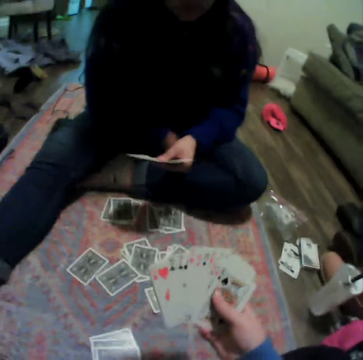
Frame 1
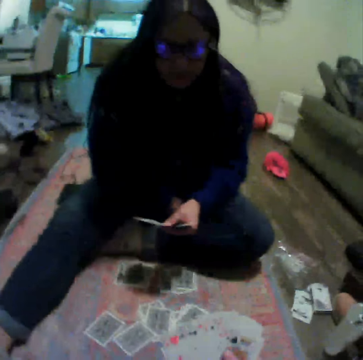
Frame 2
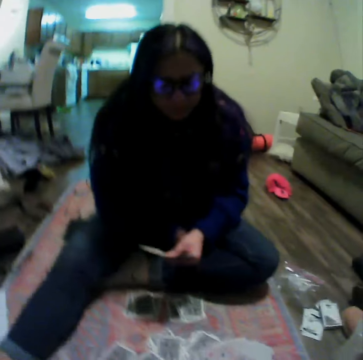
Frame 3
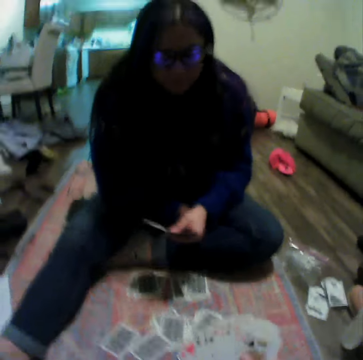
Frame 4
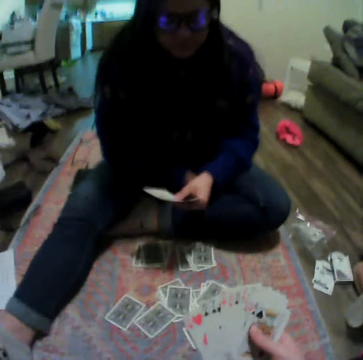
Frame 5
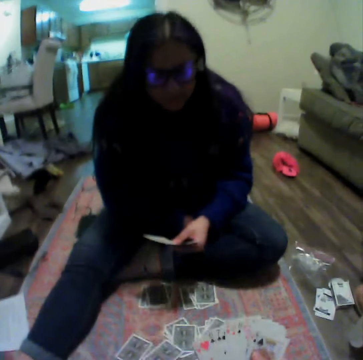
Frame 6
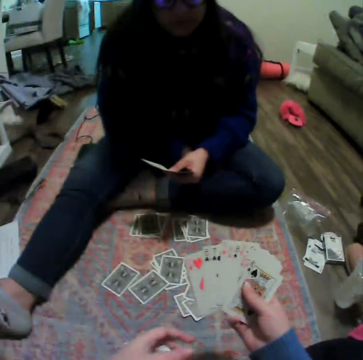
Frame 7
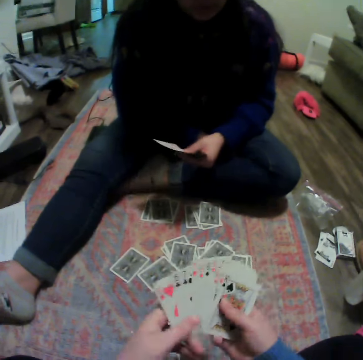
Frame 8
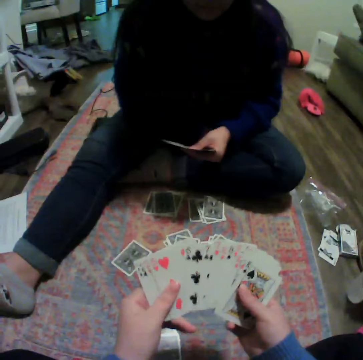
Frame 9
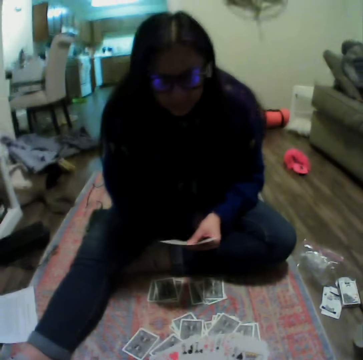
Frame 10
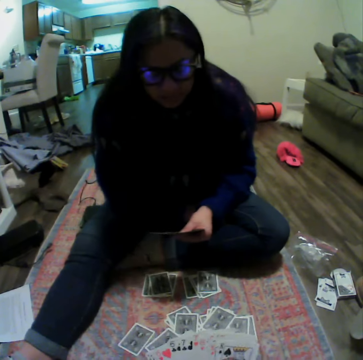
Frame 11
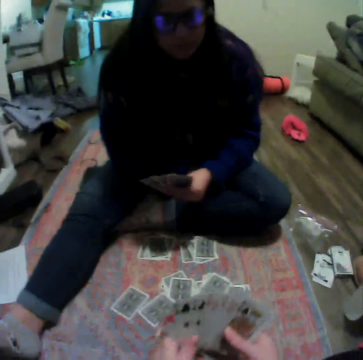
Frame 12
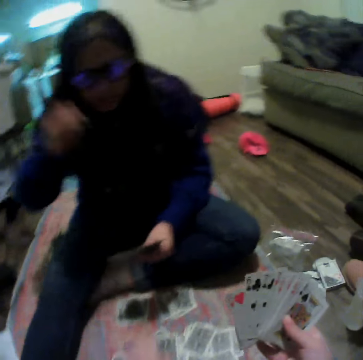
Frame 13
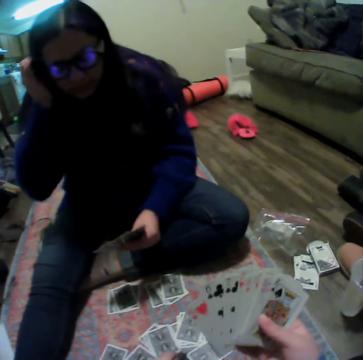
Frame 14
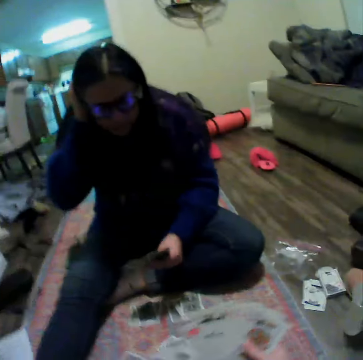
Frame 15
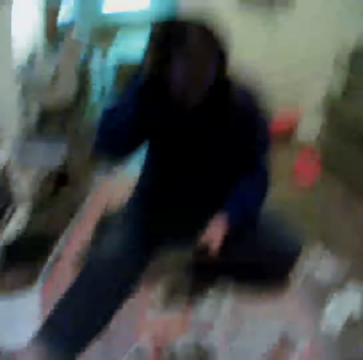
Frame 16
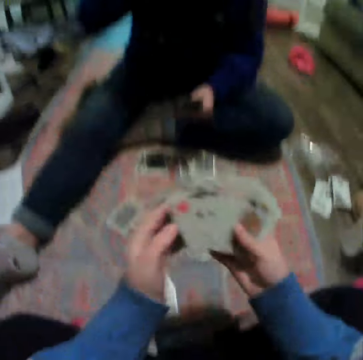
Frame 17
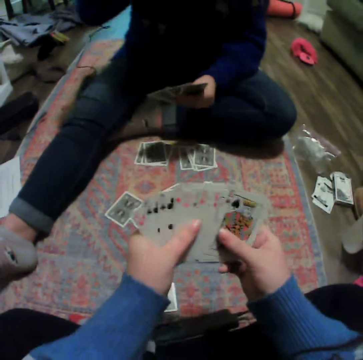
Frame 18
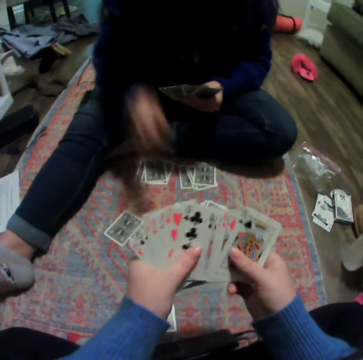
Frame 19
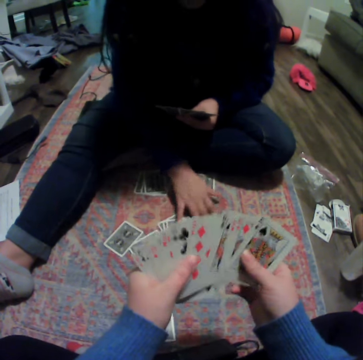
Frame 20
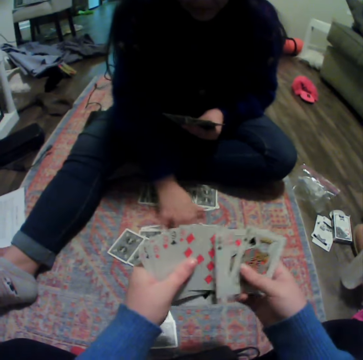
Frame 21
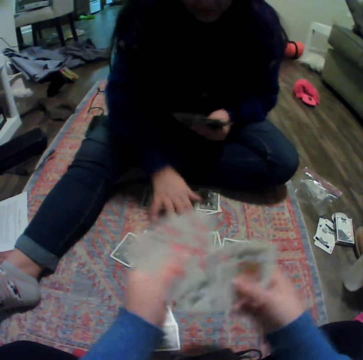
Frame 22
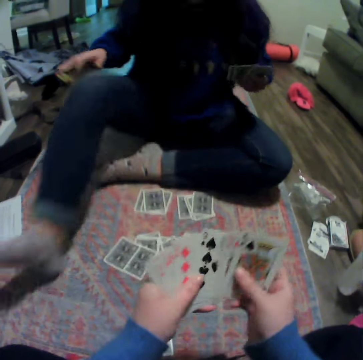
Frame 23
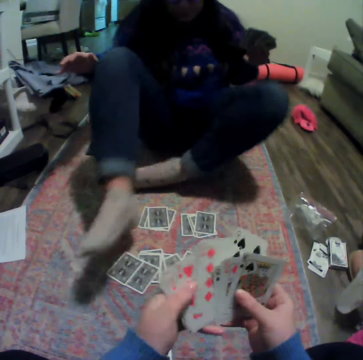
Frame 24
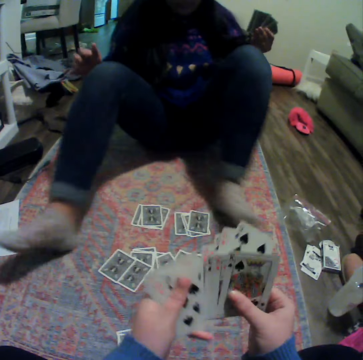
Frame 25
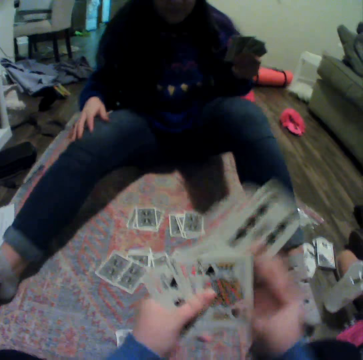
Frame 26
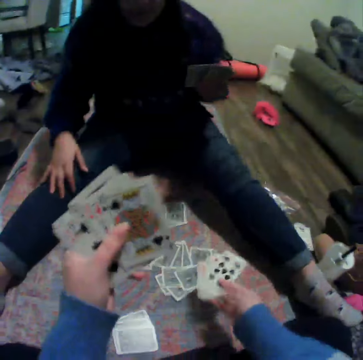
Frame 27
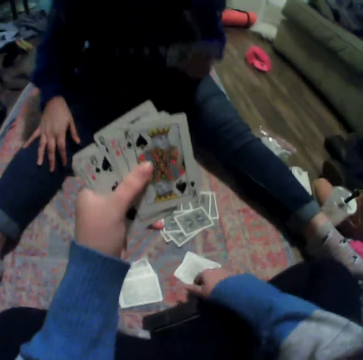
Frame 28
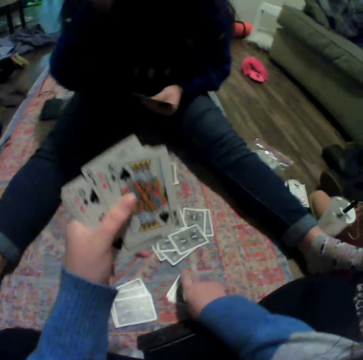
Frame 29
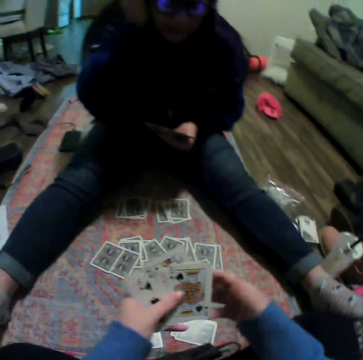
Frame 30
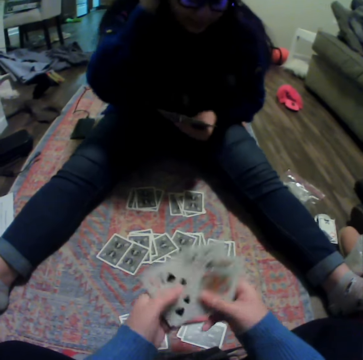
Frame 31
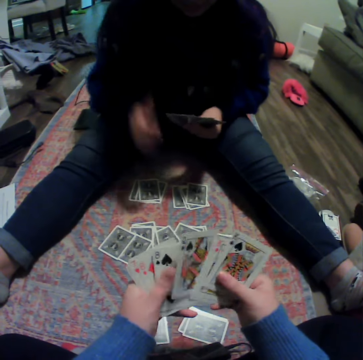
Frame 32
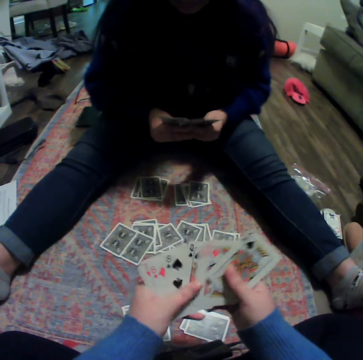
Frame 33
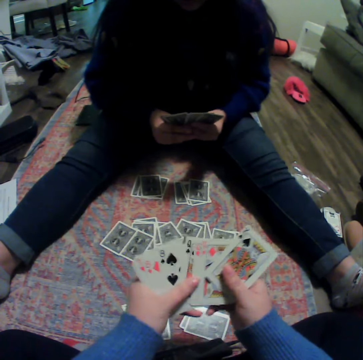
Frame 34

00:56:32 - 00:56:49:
The camera wearer shuffles the cards on his hands. He picks a card. A woman touches the cards. The camera wearer plays a card game with the woman on the floor. He puts the cards down.

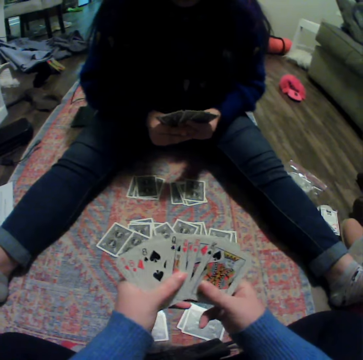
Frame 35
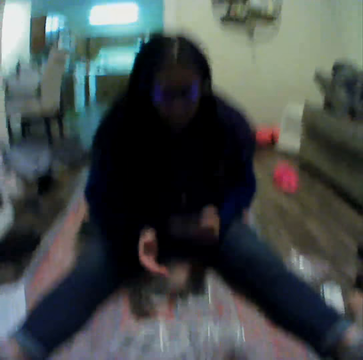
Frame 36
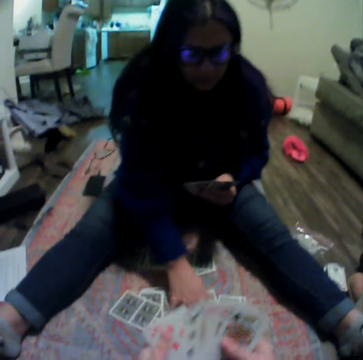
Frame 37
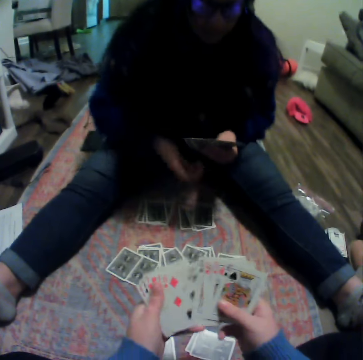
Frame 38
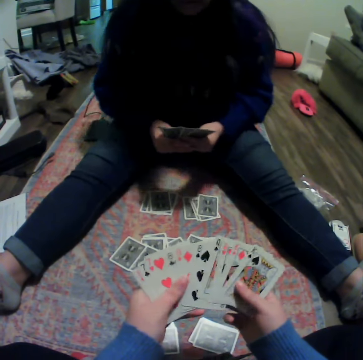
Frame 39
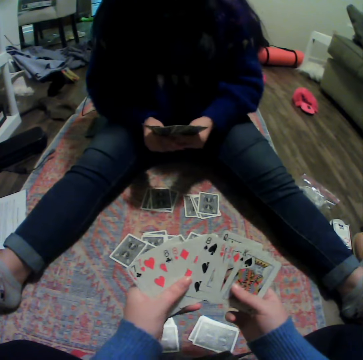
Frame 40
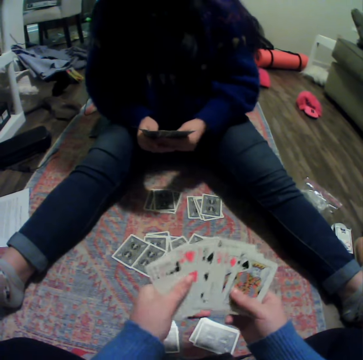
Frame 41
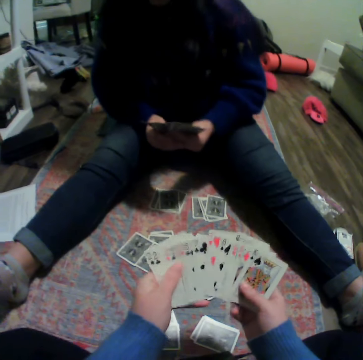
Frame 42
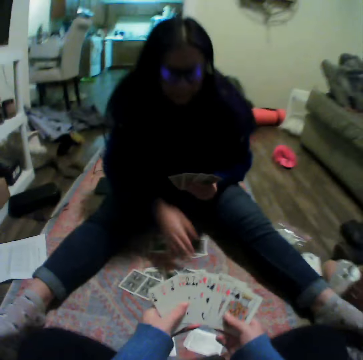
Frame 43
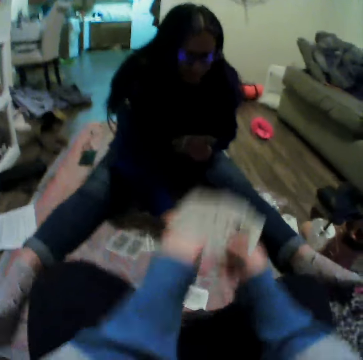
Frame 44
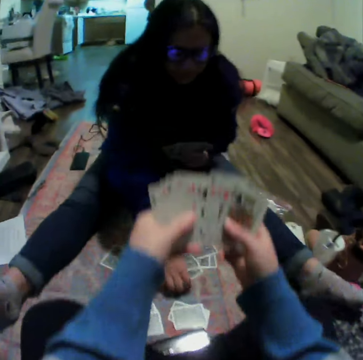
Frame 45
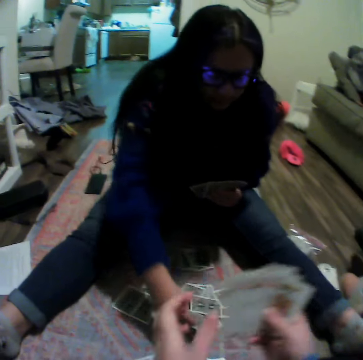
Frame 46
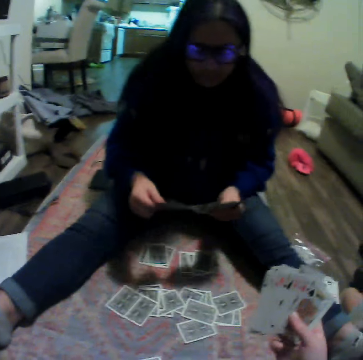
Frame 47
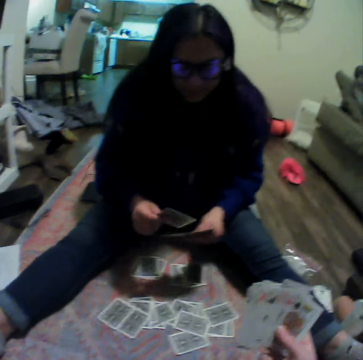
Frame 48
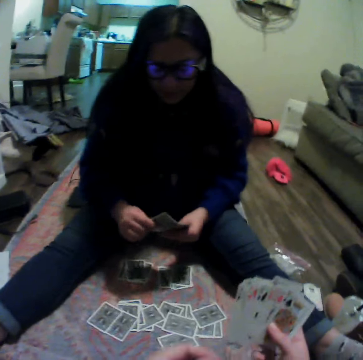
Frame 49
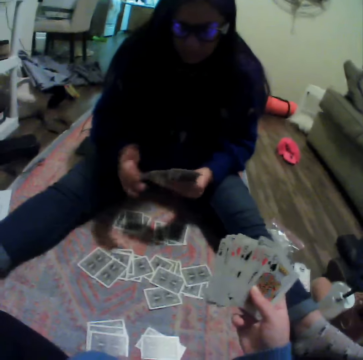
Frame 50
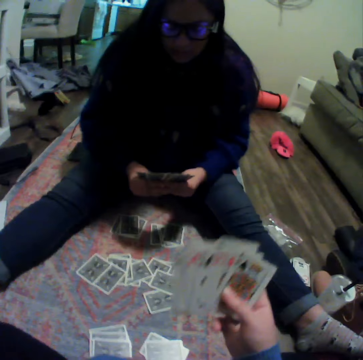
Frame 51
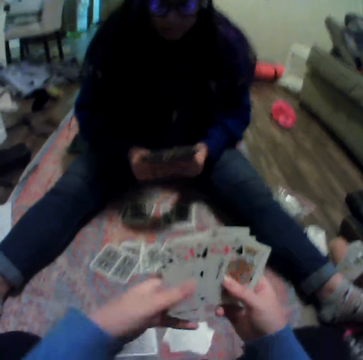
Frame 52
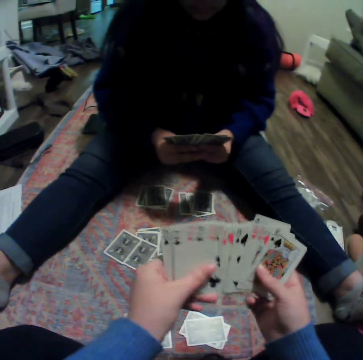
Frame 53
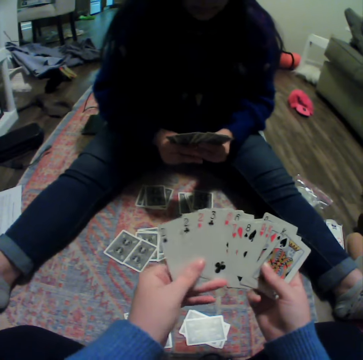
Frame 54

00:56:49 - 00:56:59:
A woman picks a card.

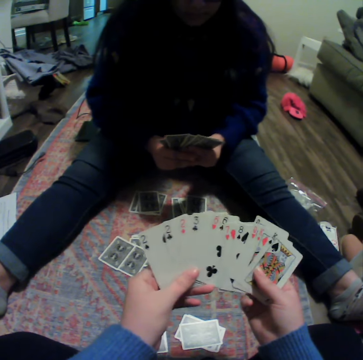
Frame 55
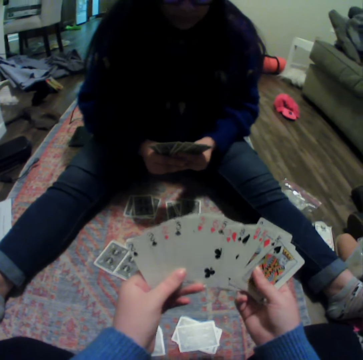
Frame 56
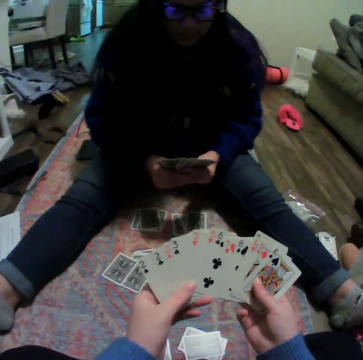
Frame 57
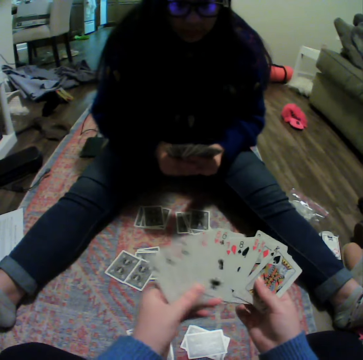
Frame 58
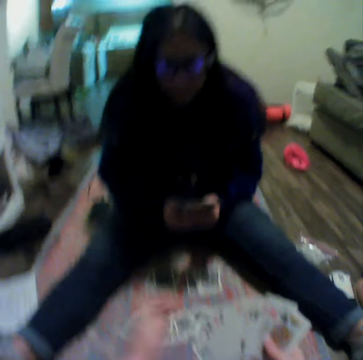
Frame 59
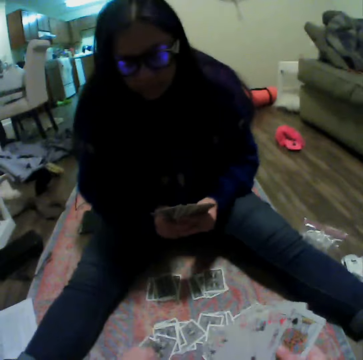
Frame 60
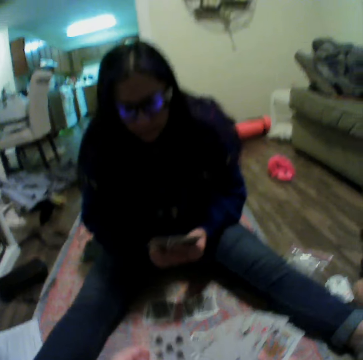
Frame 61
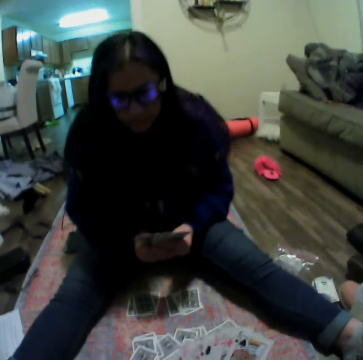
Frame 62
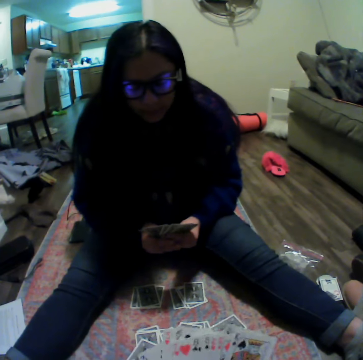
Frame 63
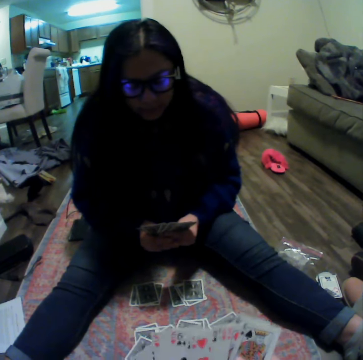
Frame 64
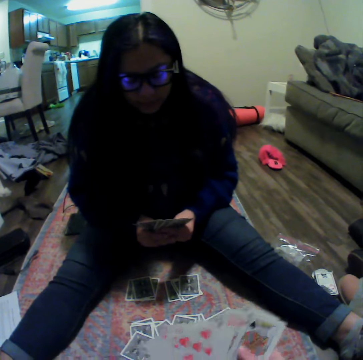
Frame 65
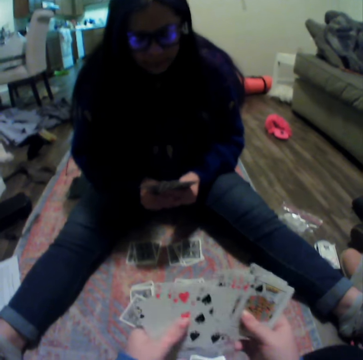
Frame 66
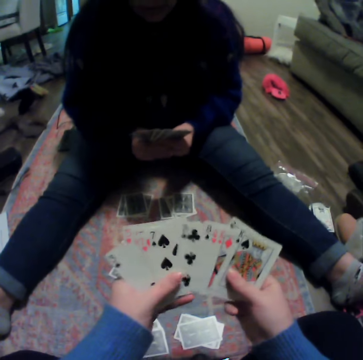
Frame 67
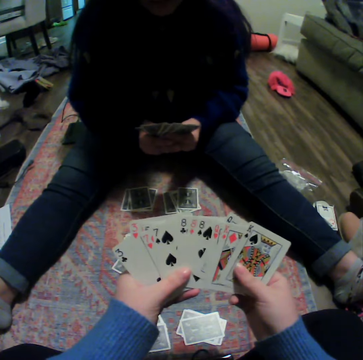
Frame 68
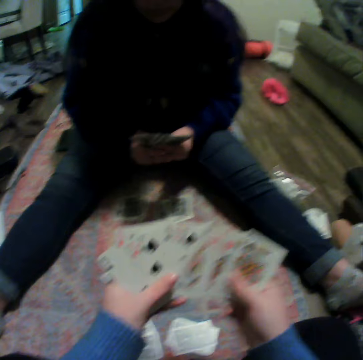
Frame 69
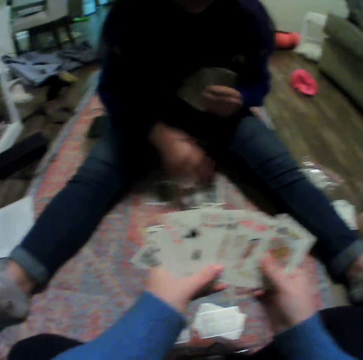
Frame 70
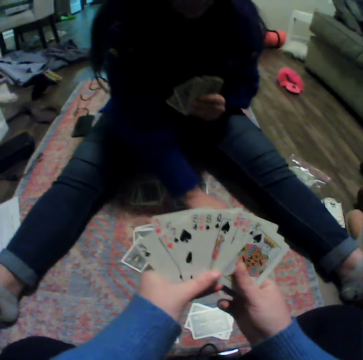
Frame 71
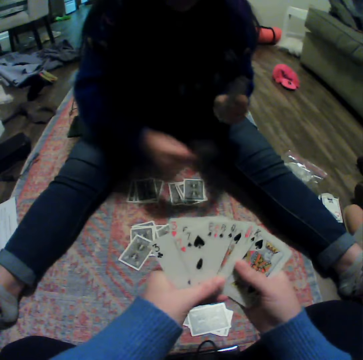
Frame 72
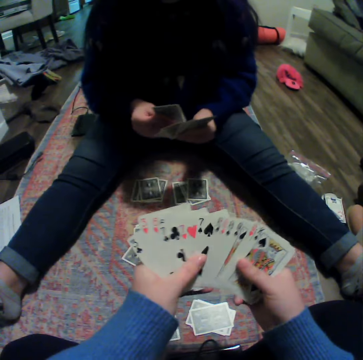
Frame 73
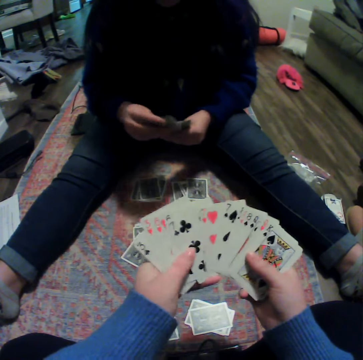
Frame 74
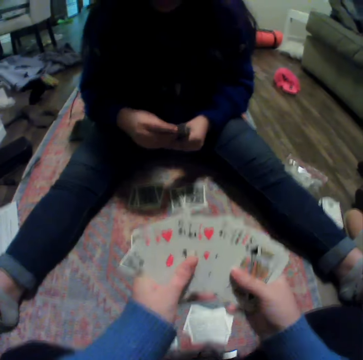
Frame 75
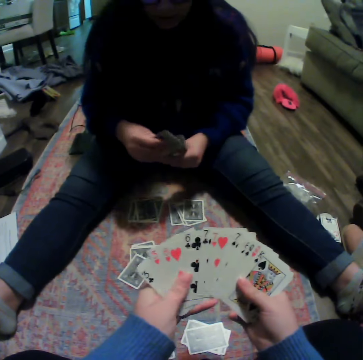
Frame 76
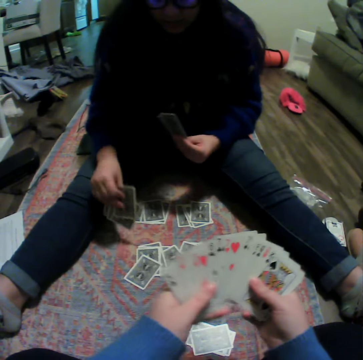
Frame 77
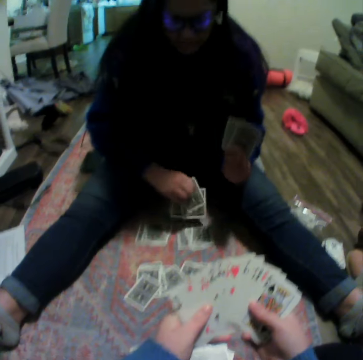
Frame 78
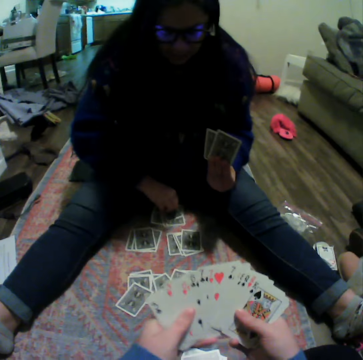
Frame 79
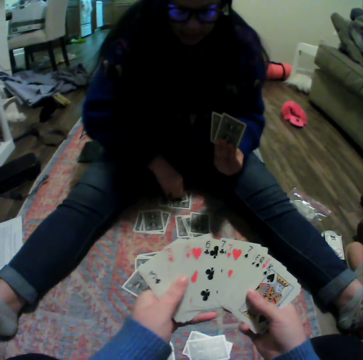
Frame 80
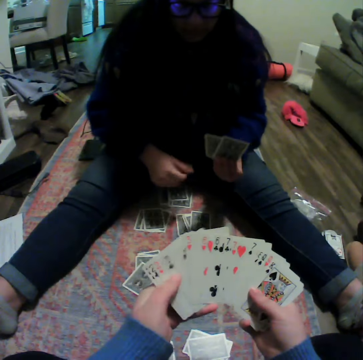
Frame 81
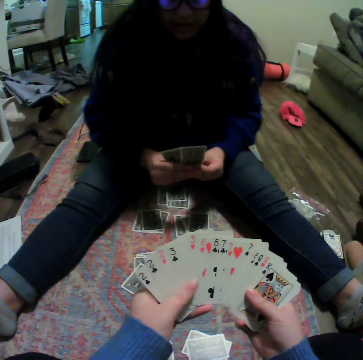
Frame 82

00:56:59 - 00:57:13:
The camera wearer picks a card. A woman picks a card. The camera wearer shuffles the cards on his hands. The woman puts the cards down.
